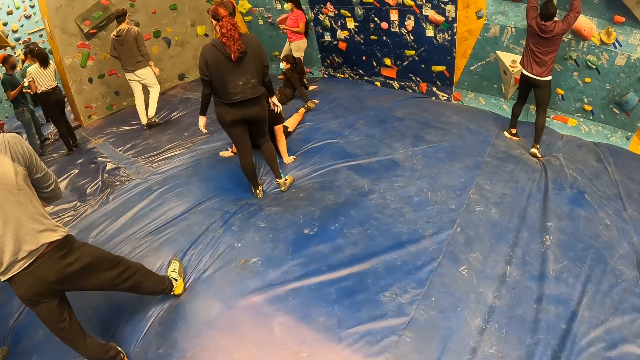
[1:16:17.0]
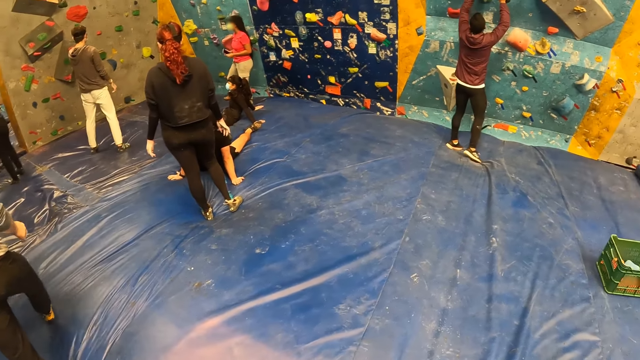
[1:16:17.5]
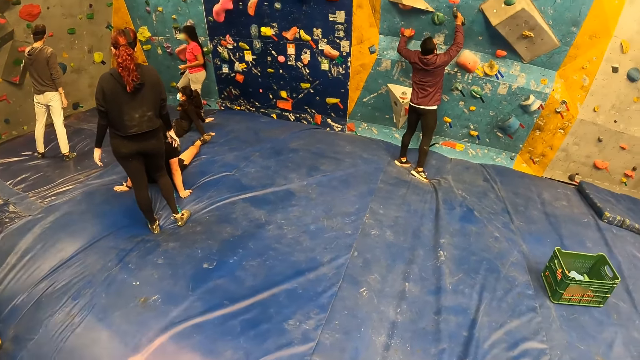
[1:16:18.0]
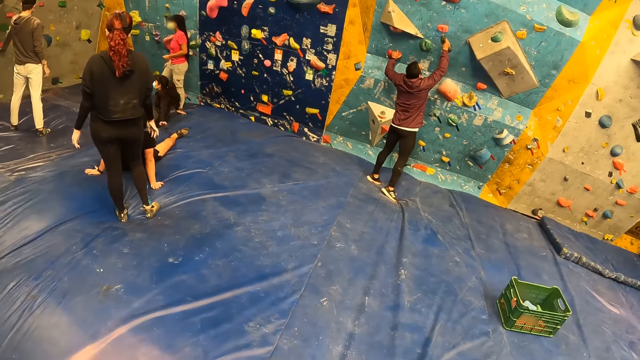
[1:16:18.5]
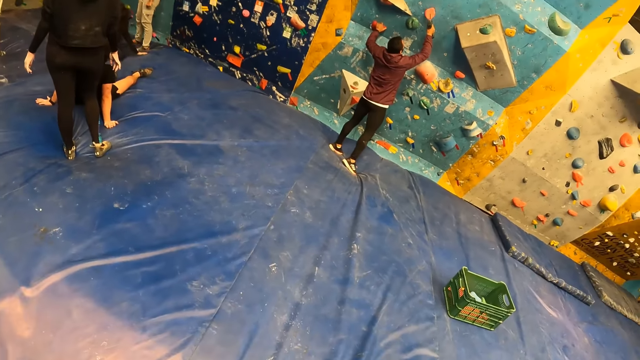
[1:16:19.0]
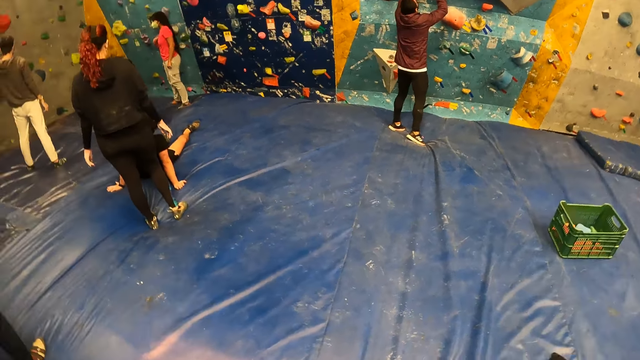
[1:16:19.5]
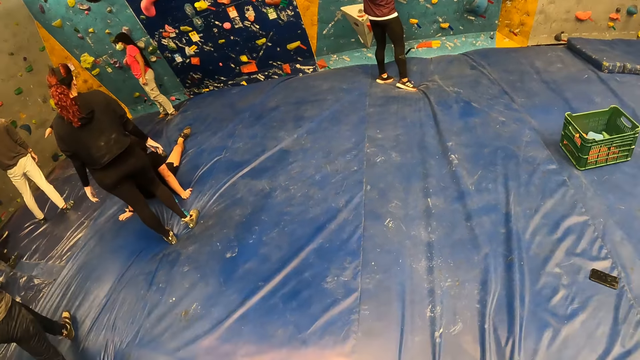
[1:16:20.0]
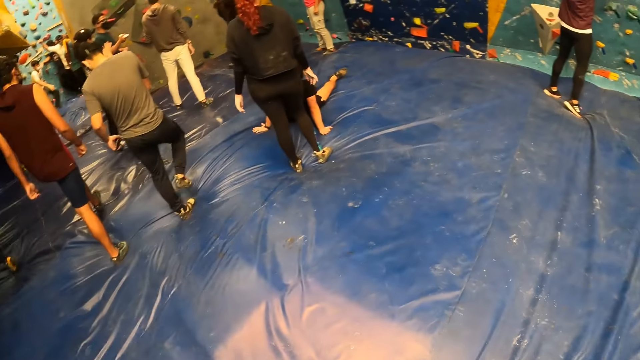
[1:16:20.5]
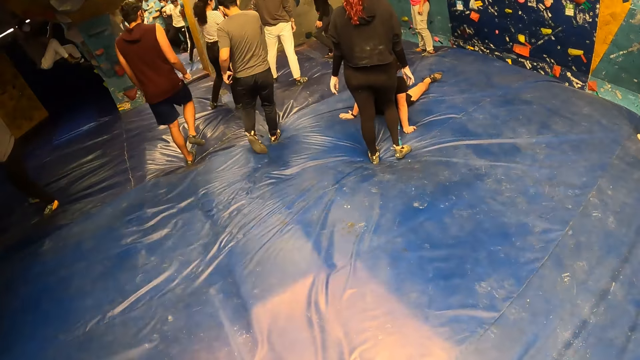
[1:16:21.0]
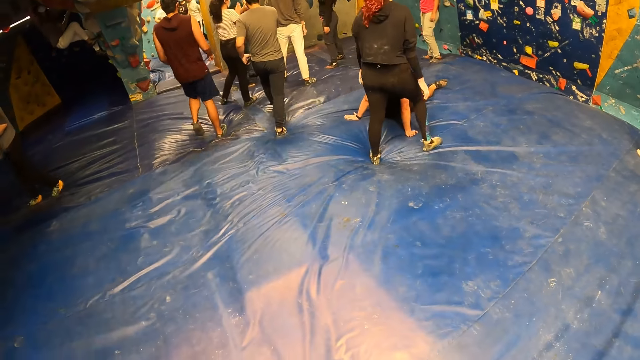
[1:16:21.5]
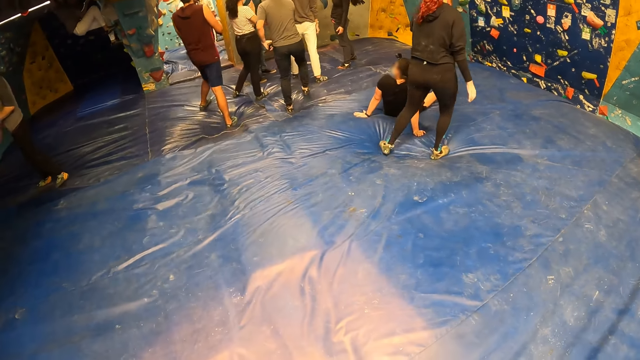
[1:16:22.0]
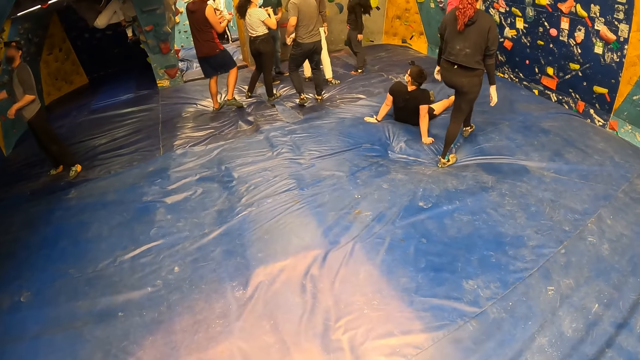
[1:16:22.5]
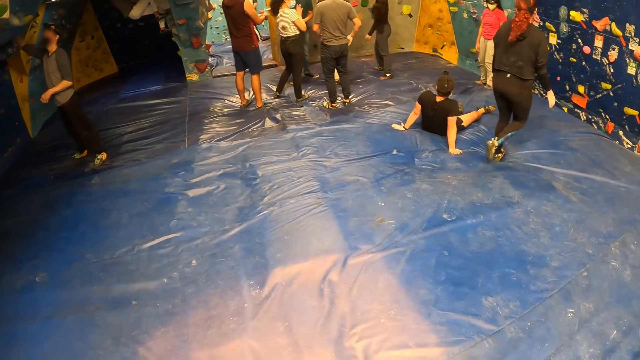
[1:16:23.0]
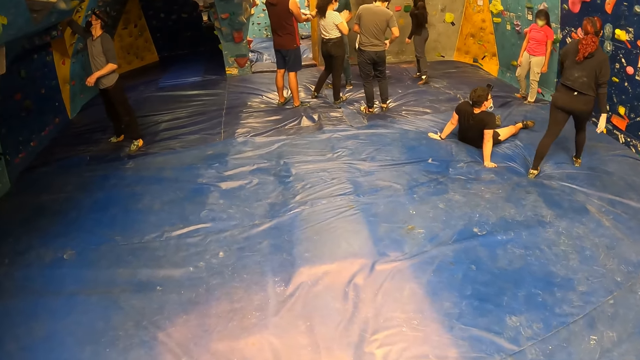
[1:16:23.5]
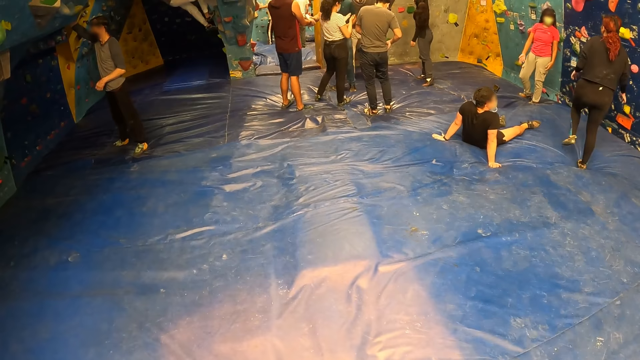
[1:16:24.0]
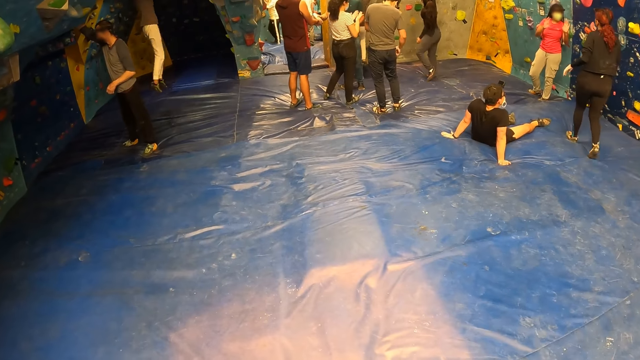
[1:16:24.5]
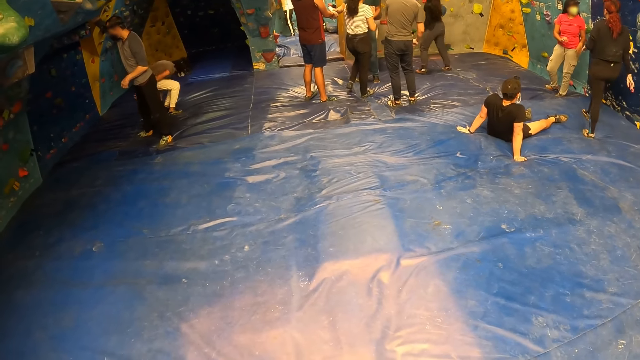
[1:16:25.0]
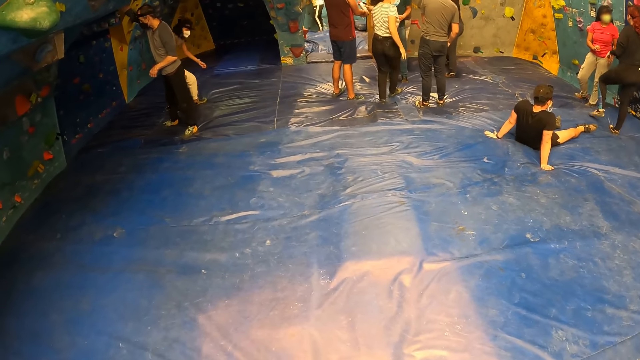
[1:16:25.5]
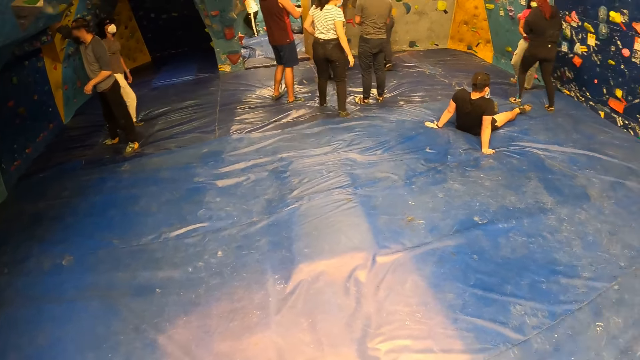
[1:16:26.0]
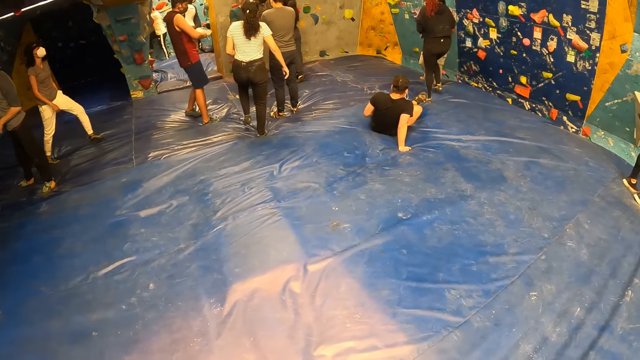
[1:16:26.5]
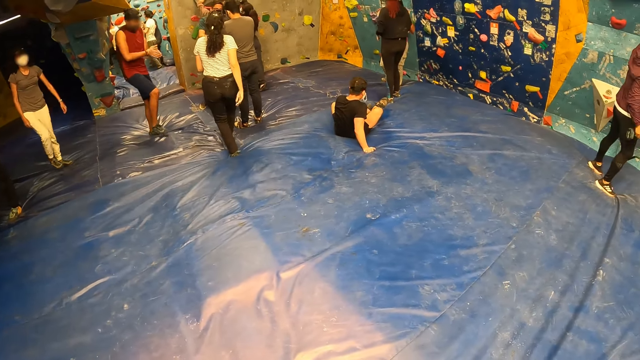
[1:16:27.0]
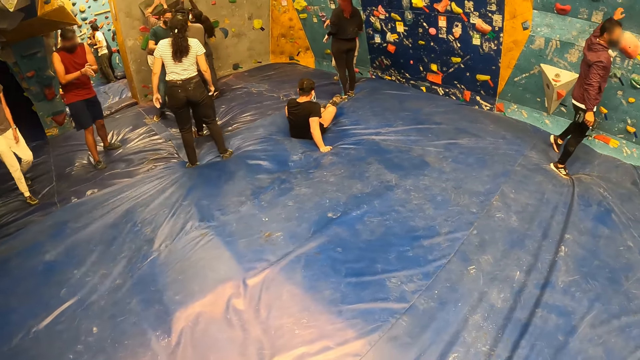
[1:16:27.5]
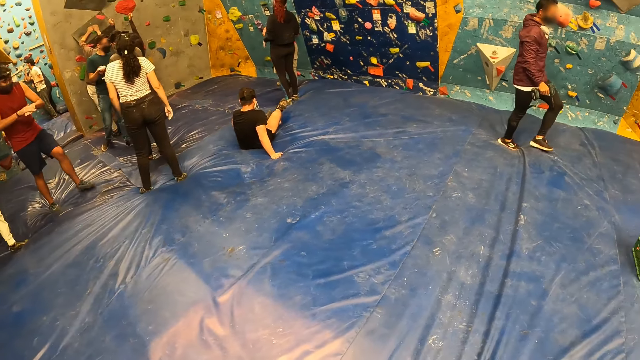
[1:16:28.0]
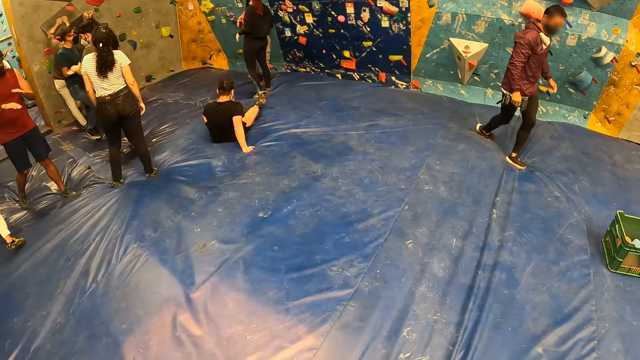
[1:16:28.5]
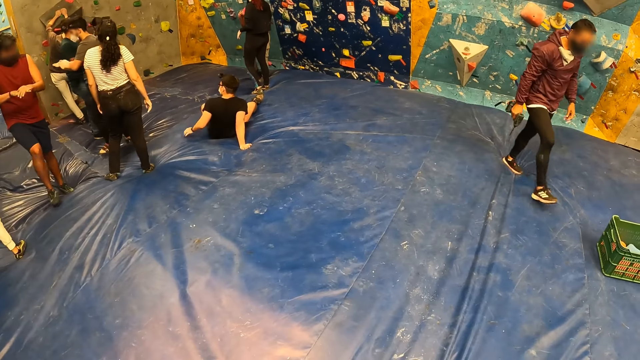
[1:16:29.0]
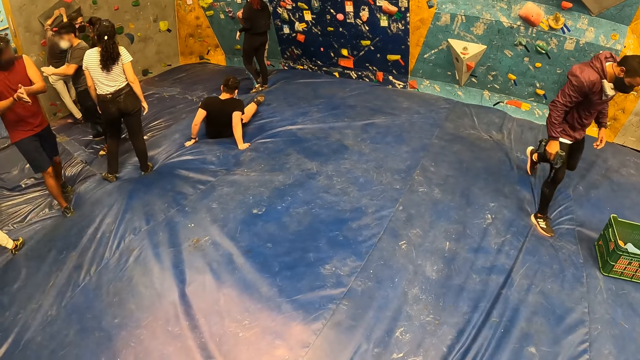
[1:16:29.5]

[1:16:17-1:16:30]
A man fixes a pebble on a wall. The camera wearer looks around a room. A lady walks around the room. The camera wearer looks around the room. Another lady walks around the room.

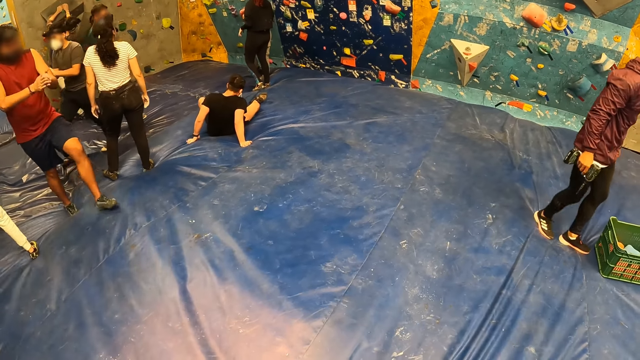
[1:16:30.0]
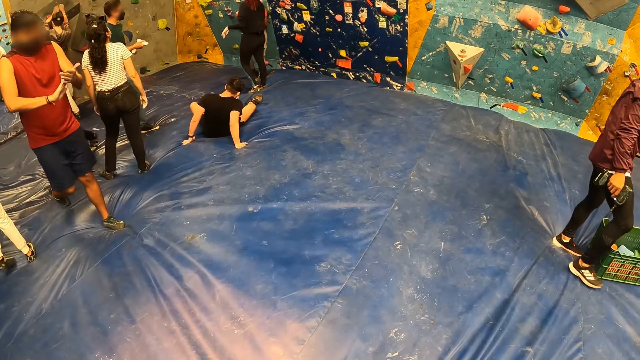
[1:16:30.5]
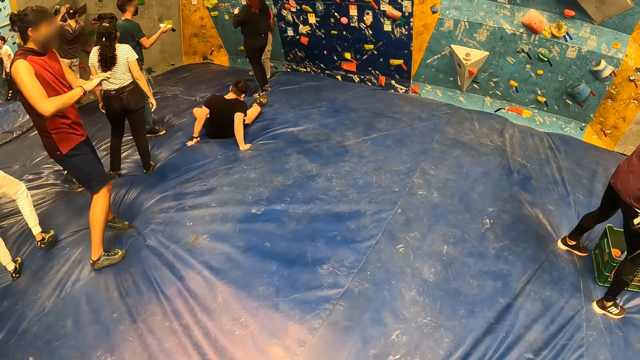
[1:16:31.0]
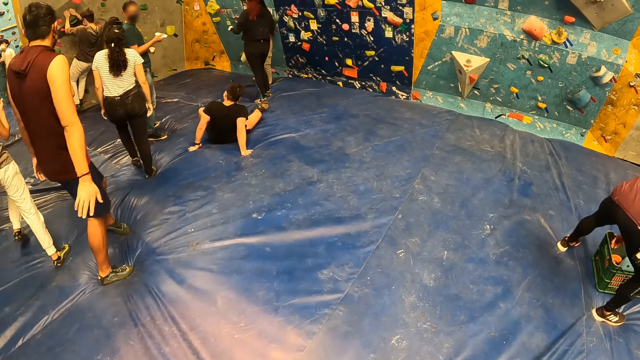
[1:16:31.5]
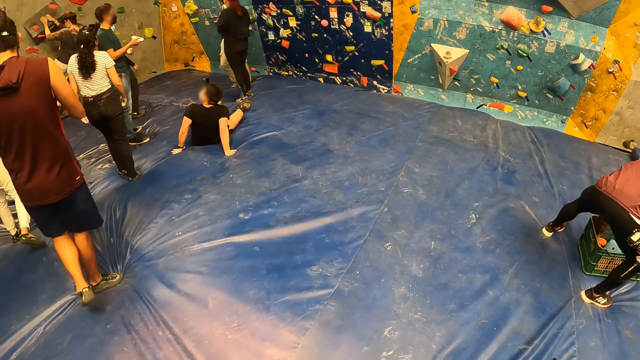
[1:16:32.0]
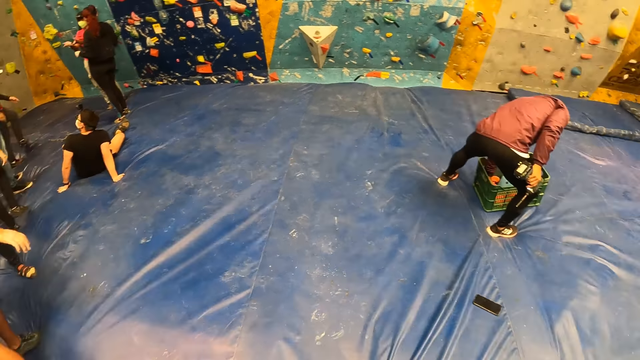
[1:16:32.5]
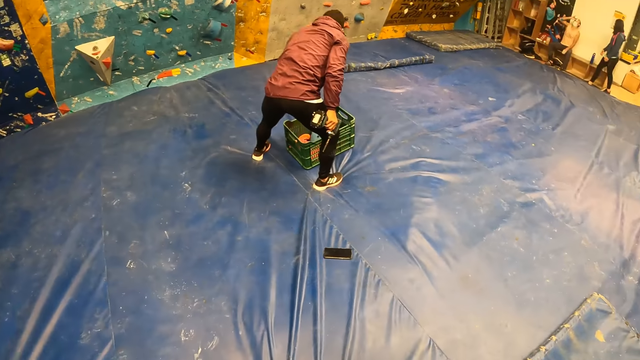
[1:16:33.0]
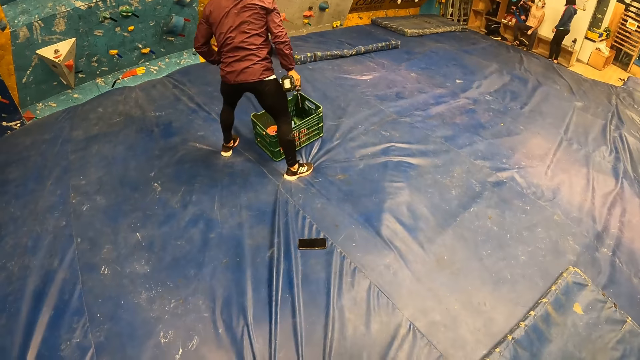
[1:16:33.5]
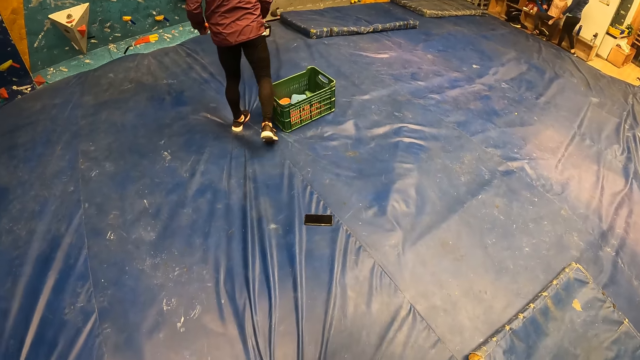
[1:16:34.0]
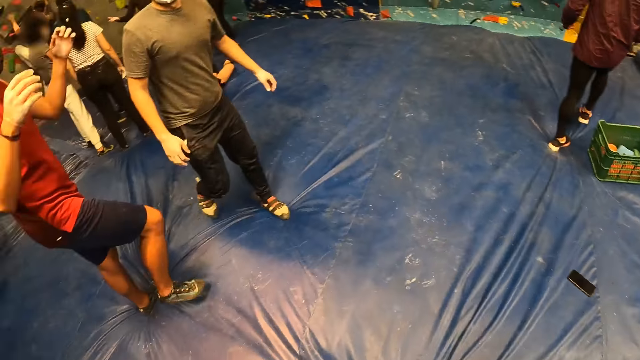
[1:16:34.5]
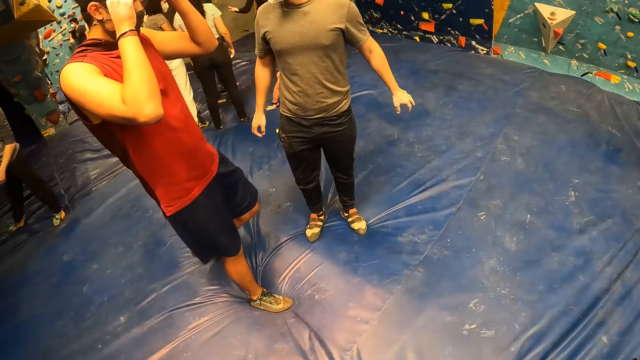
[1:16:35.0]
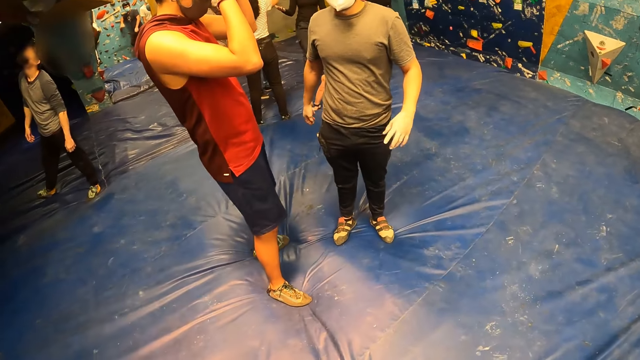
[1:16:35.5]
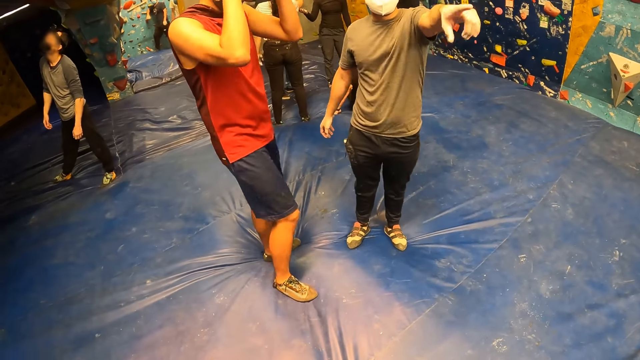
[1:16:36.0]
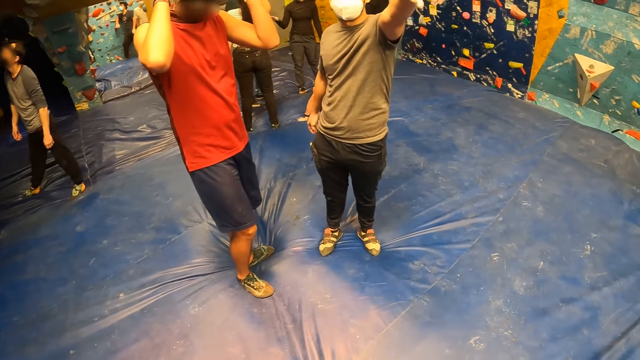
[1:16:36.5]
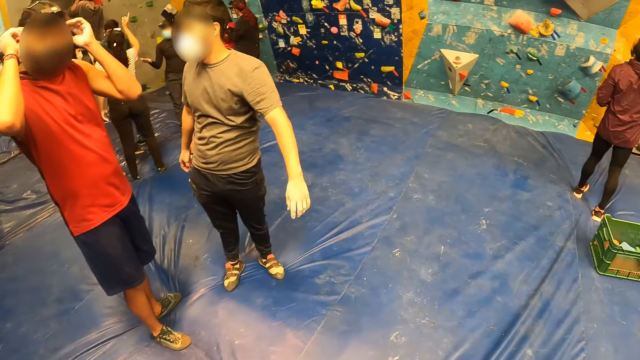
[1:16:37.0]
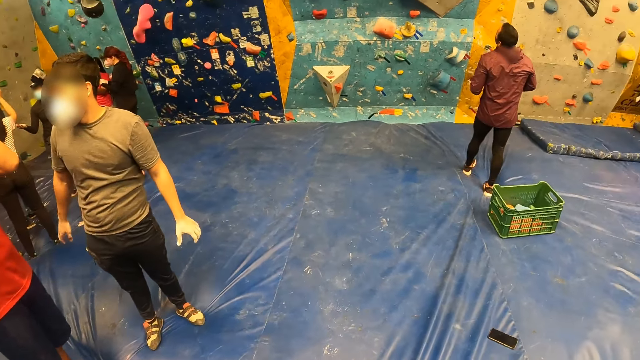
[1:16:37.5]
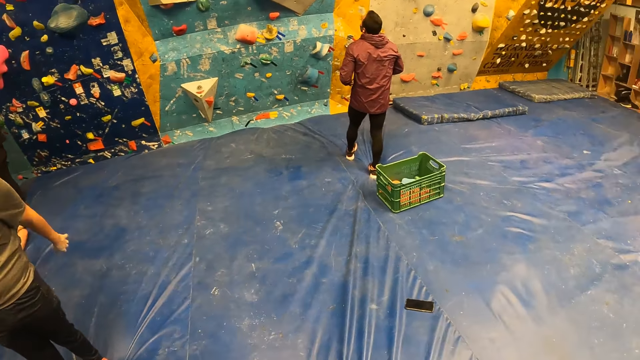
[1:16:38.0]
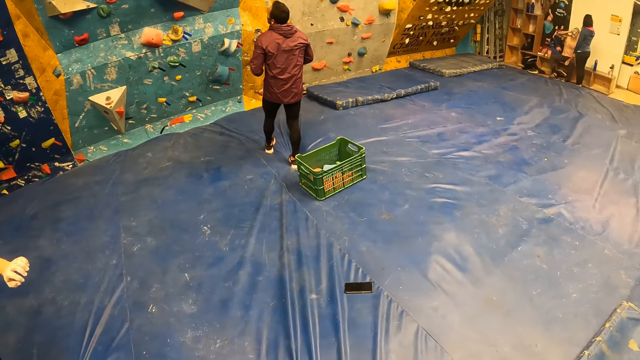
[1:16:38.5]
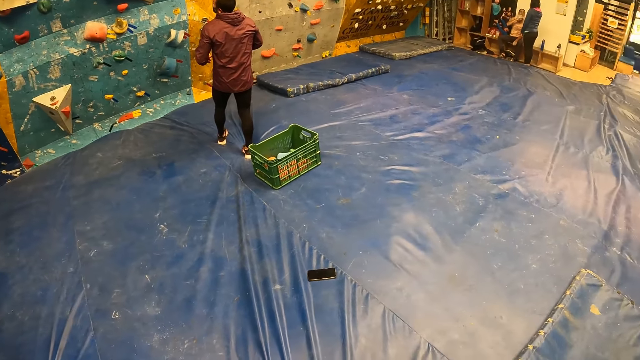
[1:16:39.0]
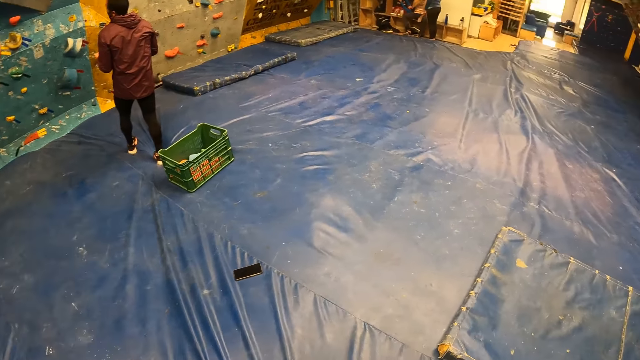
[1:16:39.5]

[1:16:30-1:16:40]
The camera wearer looks around a room. A man walks around the room. The camera wearer looks around the room.
